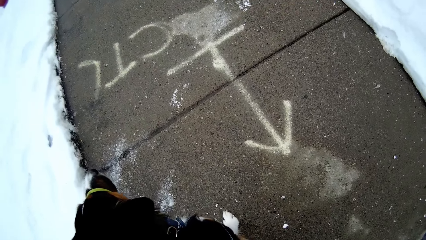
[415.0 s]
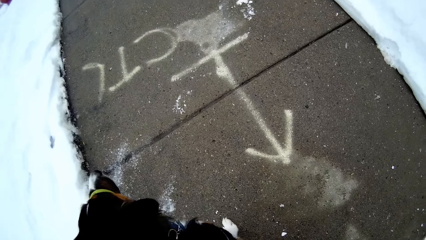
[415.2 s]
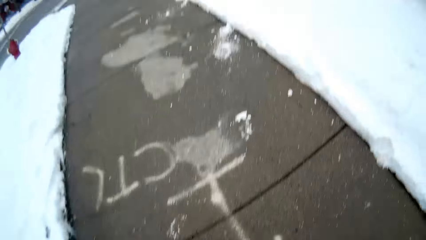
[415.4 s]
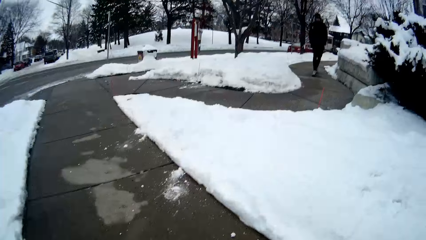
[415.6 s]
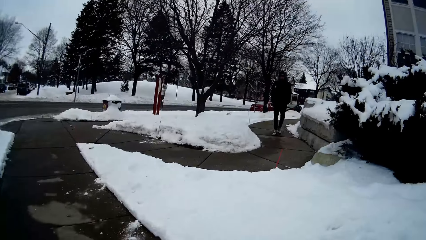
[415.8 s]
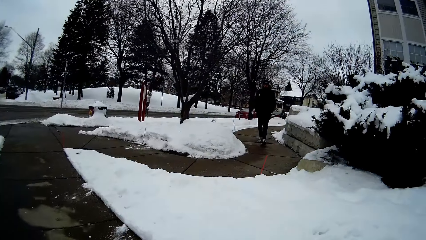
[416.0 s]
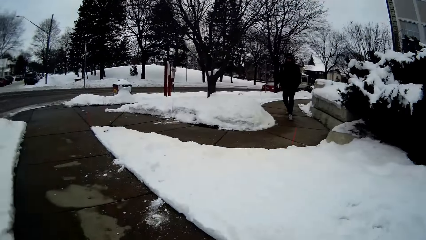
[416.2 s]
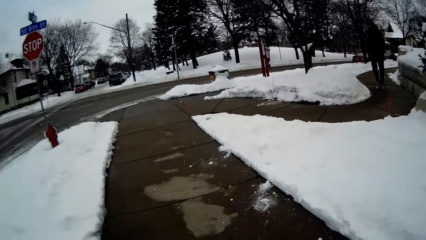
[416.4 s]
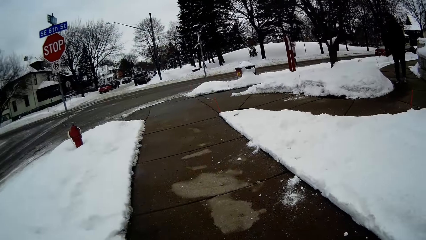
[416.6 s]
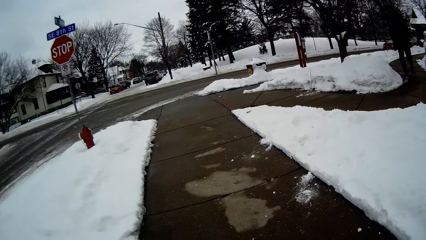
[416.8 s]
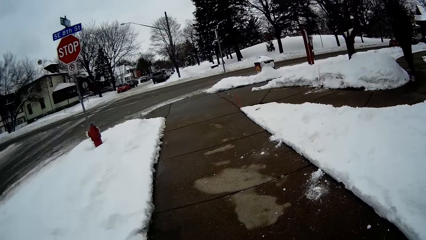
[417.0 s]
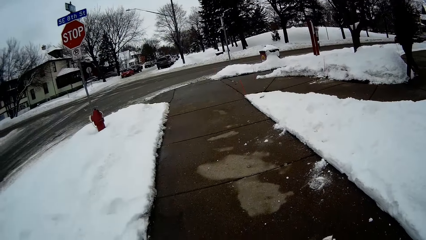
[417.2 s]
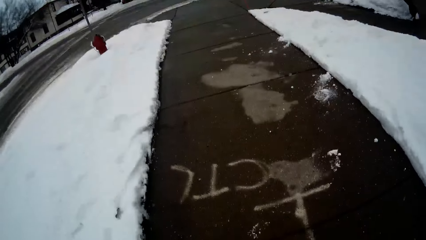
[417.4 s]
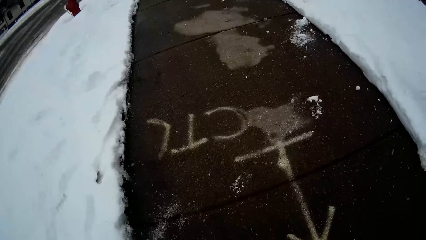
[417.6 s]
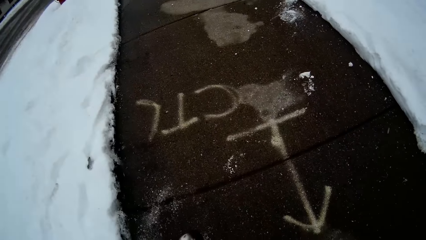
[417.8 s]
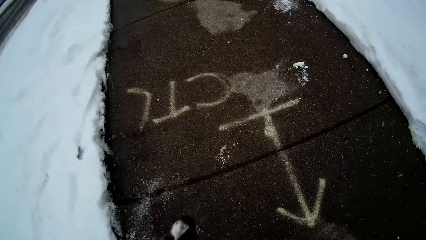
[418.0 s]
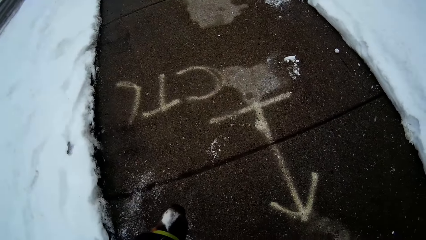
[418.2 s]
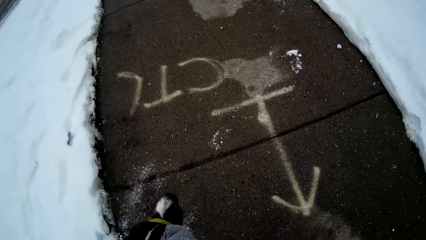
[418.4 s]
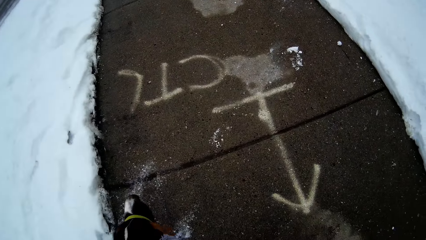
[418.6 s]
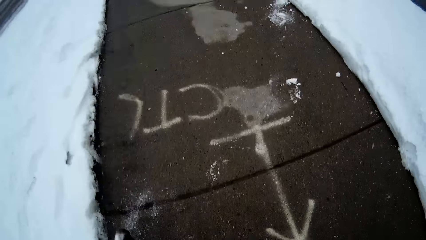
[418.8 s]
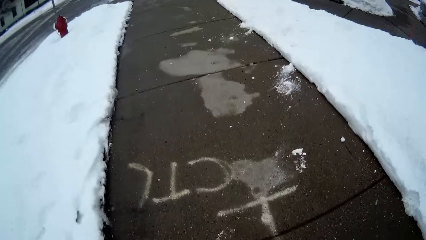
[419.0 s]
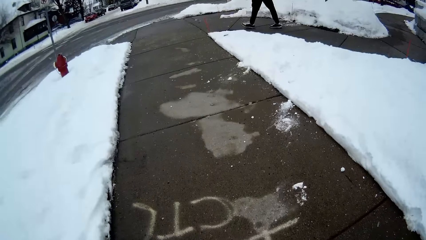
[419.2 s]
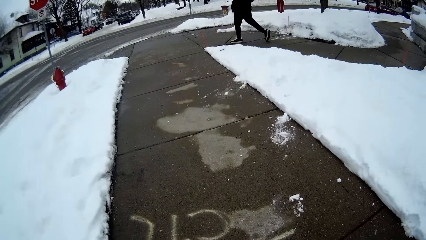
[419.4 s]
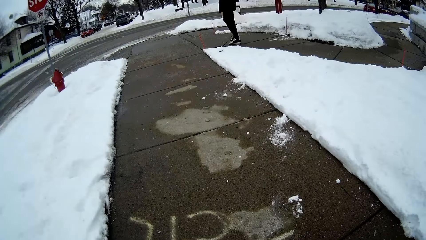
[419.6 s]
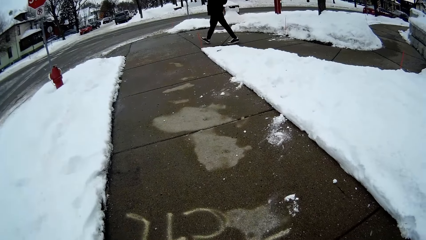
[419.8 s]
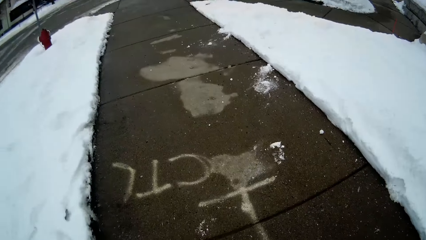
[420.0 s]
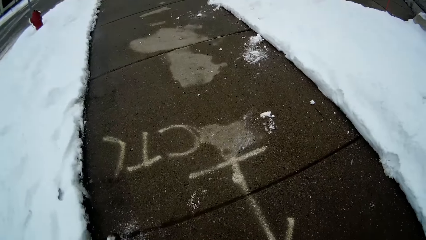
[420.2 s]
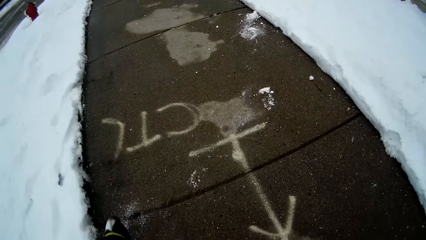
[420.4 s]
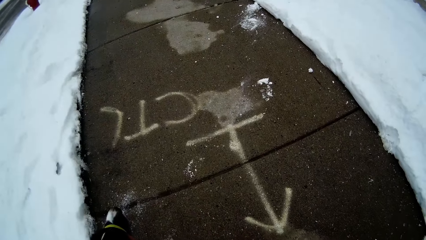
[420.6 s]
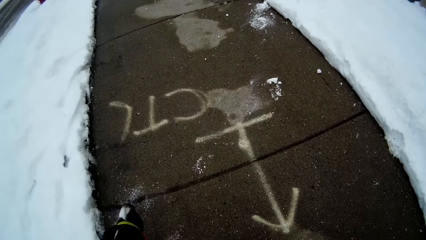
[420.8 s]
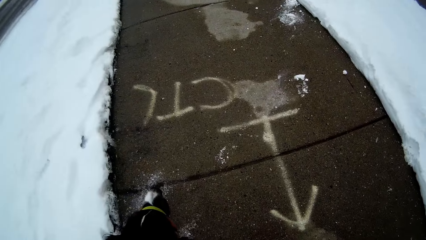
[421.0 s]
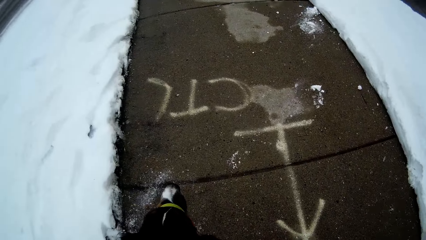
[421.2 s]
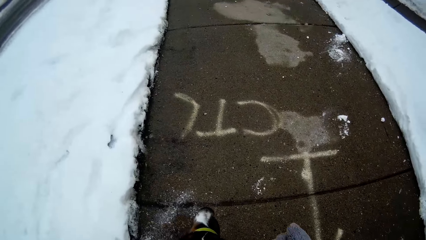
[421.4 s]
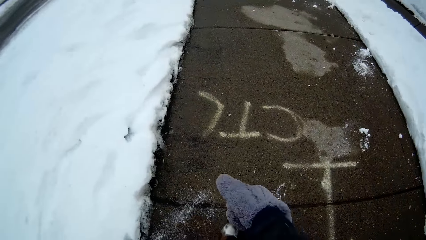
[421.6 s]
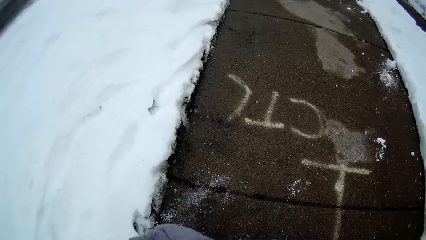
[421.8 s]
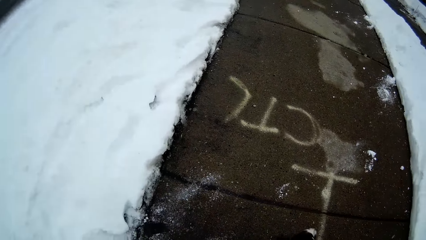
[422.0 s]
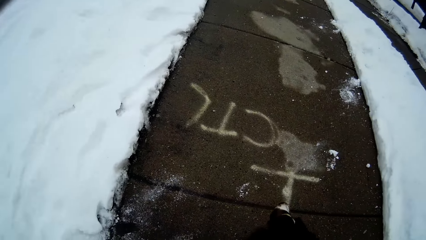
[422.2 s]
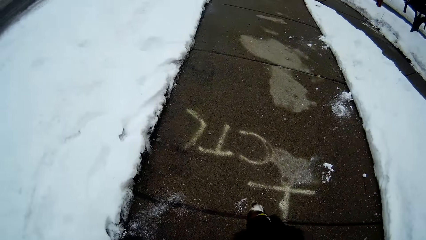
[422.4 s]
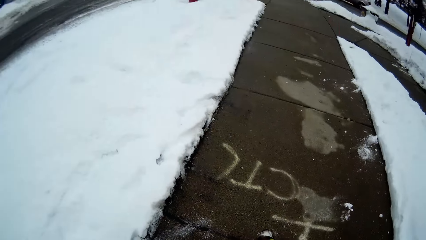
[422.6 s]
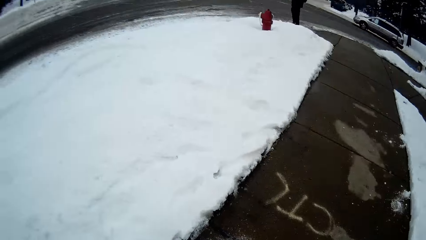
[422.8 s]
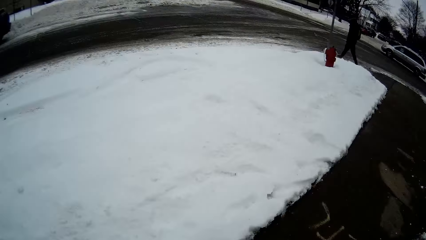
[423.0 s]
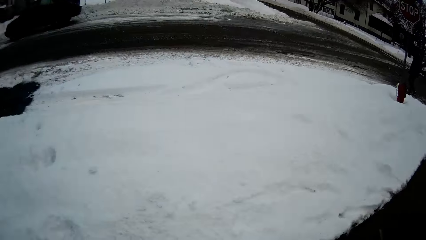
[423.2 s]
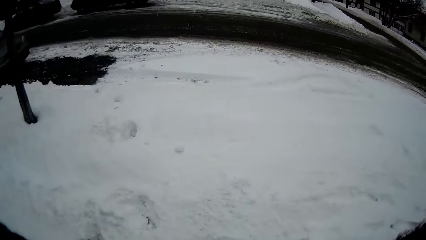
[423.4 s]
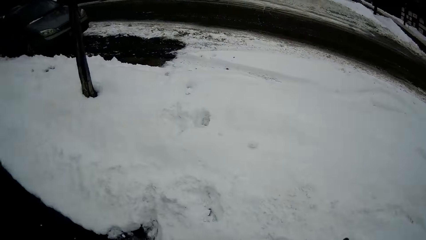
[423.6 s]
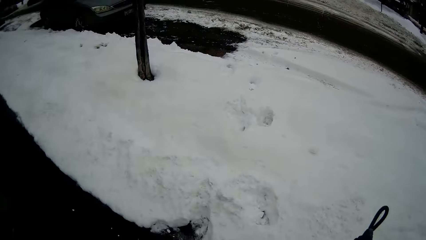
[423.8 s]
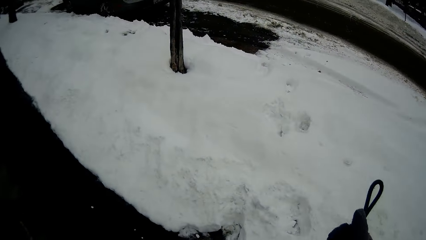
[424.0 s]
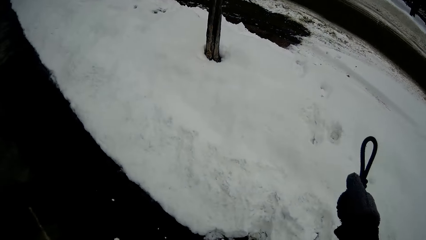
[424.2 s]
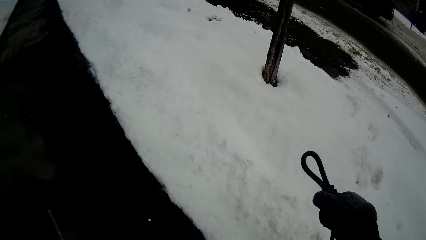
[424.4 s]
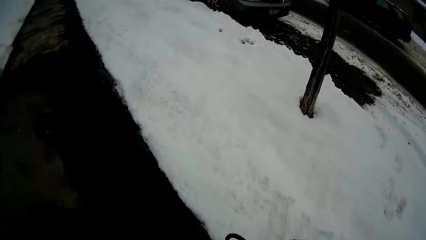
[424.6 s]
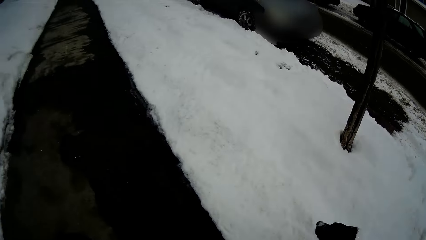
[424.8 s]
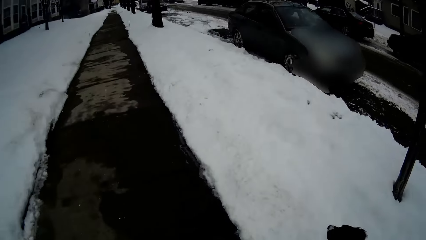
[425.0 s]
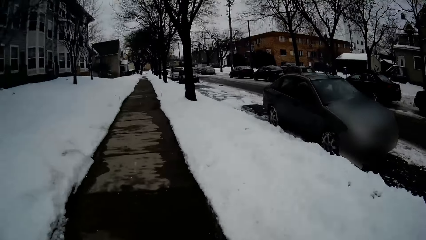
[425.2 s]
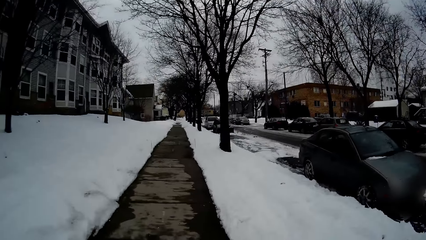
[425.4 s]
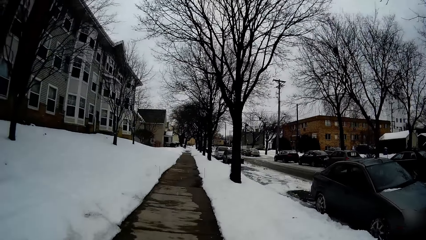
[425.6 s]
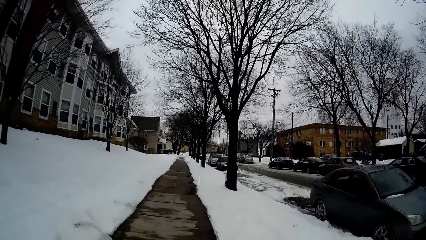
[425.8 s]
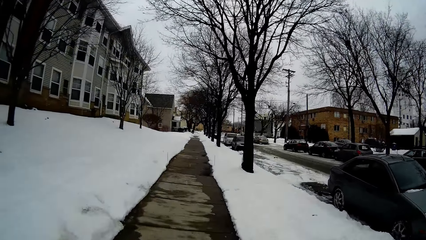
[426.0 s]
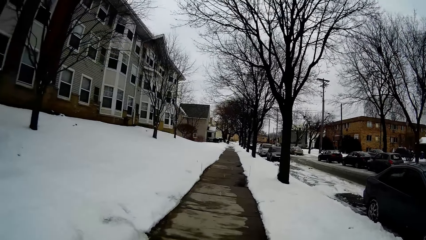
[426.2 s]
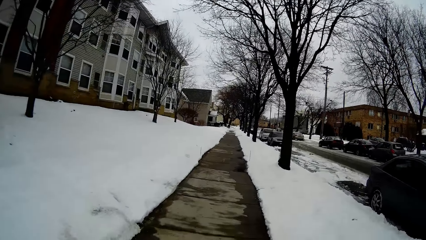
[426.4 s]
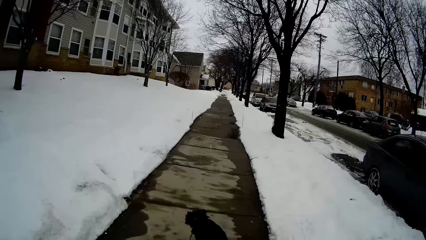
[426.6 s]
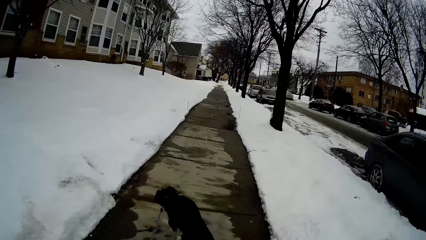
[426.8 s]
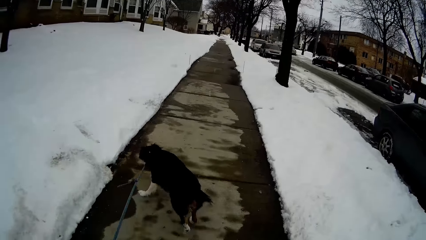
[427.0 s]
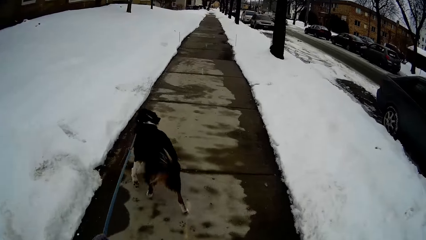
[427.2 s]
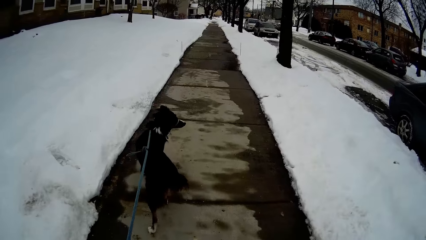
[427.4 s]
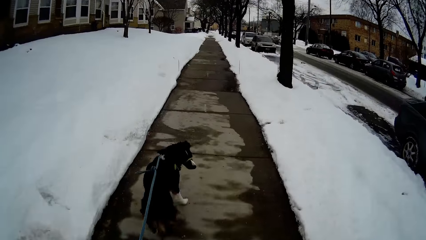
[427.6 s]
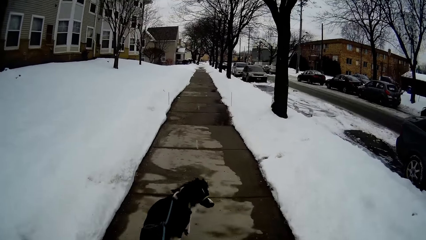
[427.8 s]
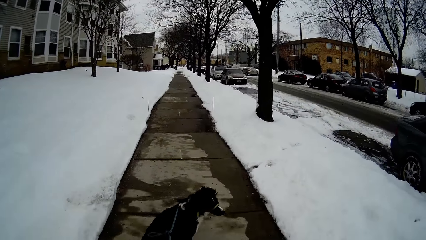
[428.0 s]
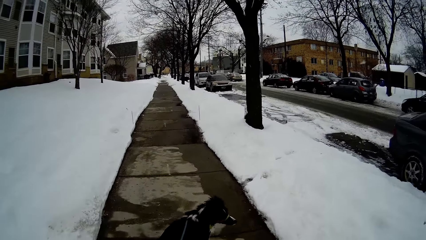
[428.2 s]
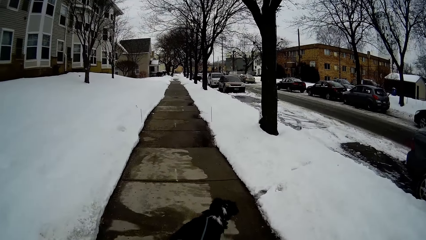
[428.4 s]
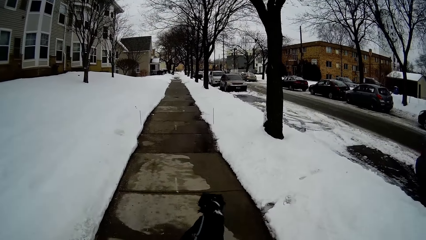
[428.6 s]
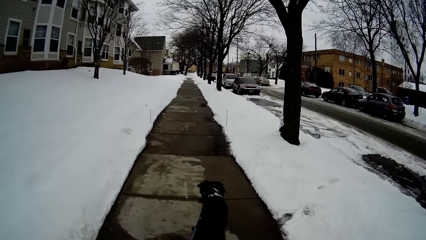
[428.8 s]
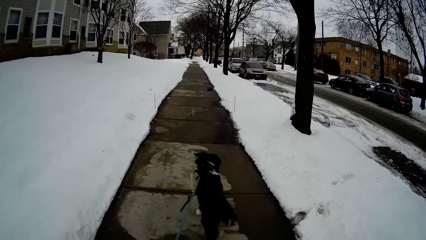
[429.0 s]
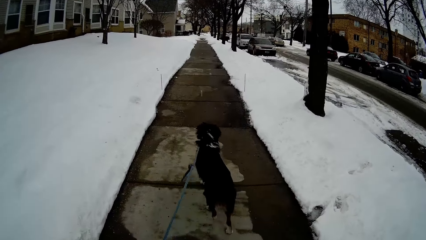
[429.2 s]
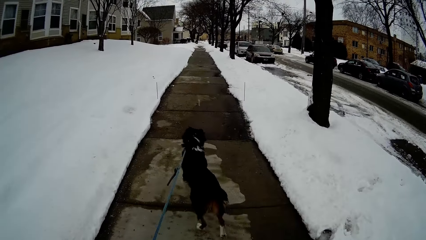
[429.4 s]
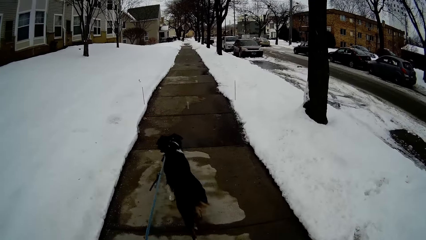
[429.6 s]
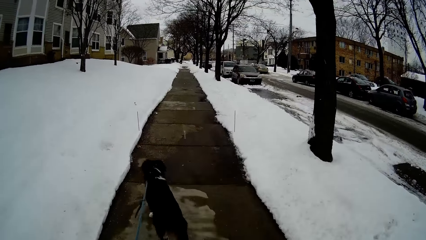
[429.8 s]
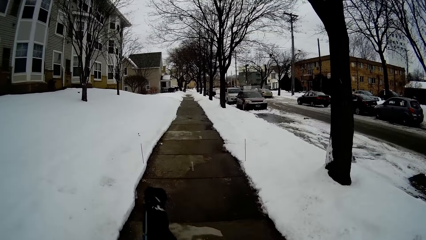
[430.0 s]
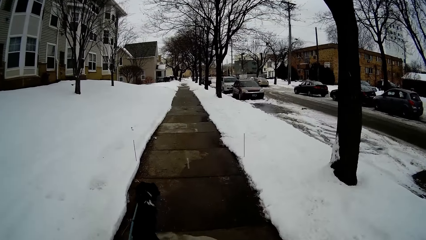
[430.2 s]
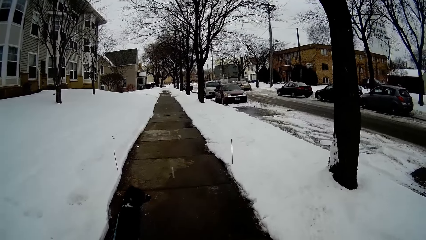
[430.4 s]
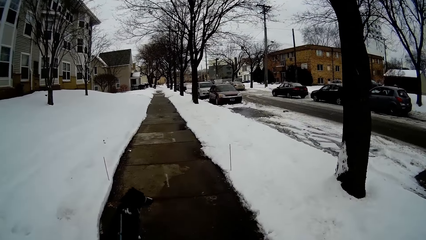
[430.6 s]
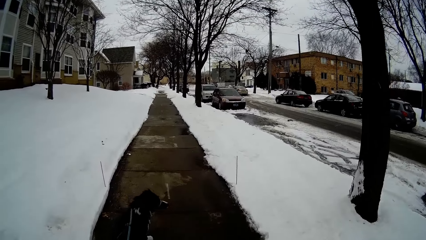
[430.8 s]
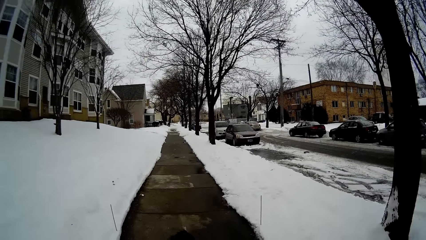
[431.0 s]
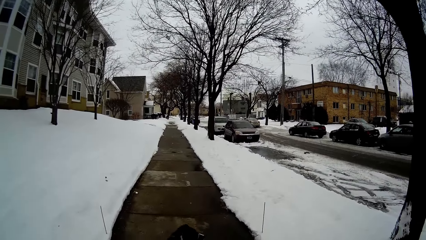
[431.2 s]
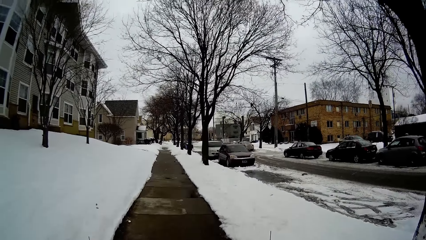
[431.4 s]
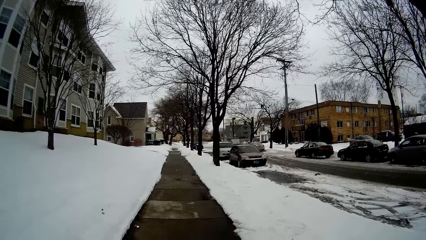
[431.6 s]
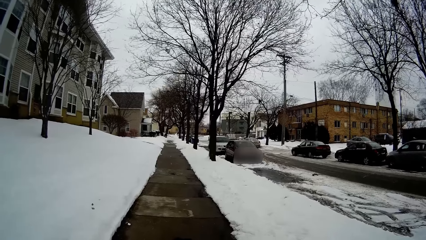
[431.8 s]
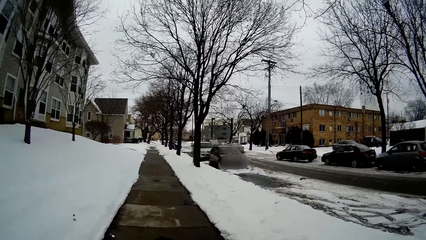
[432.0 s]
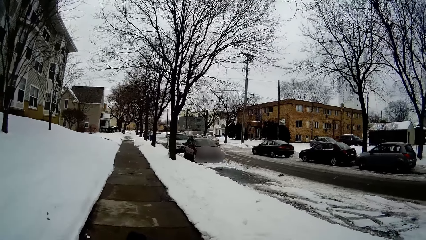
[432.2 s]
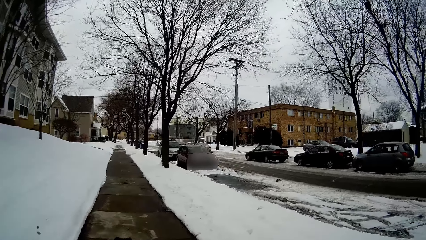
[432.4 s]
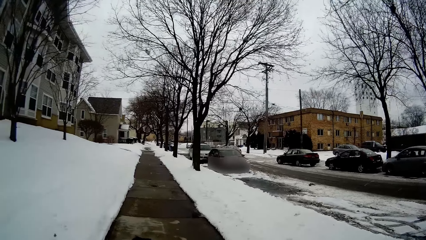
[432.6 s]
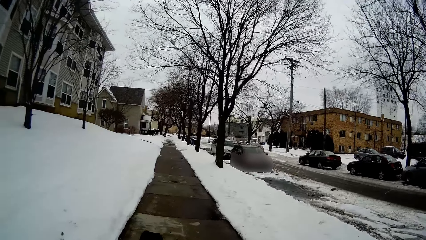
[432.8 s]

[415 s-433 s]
The camera wearer looks around. They walk on the road in the compound. The dog walks forward.
